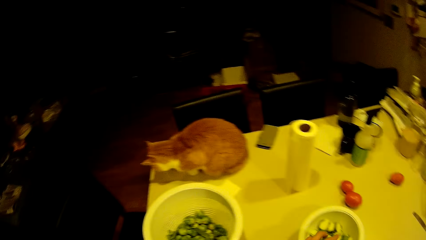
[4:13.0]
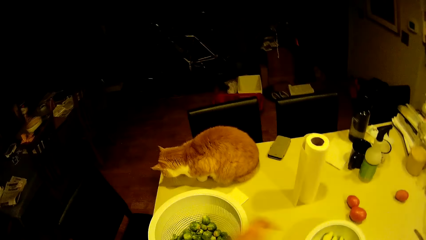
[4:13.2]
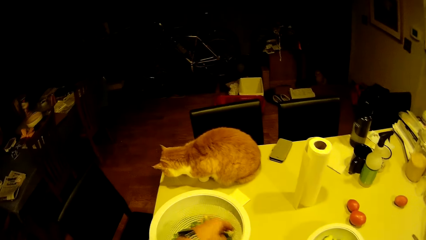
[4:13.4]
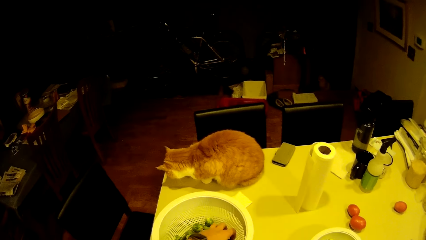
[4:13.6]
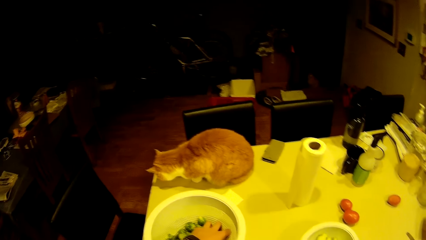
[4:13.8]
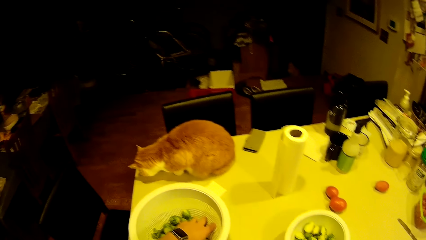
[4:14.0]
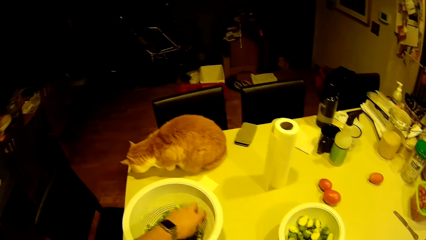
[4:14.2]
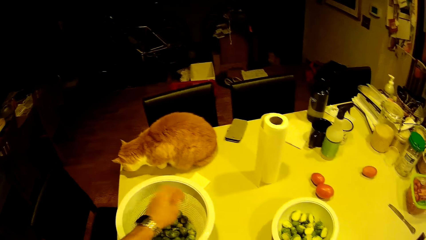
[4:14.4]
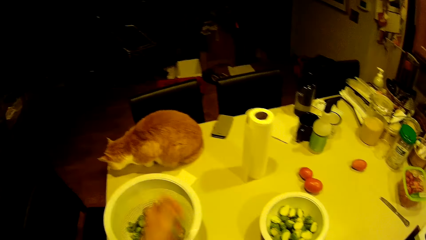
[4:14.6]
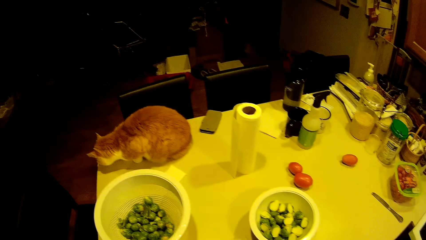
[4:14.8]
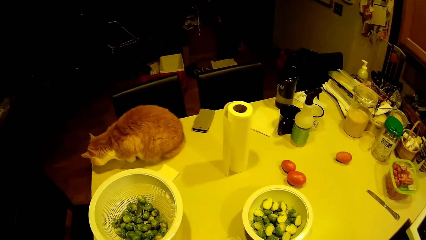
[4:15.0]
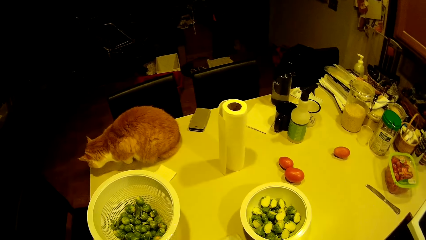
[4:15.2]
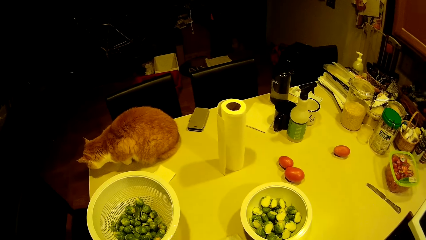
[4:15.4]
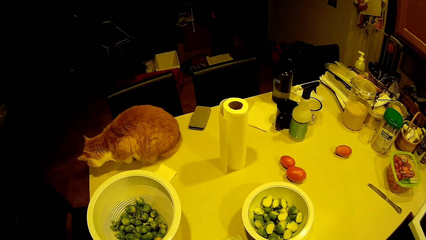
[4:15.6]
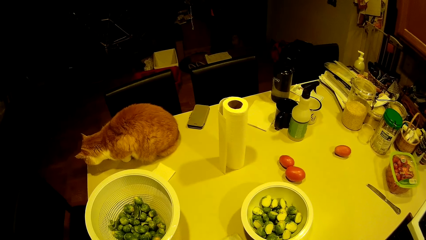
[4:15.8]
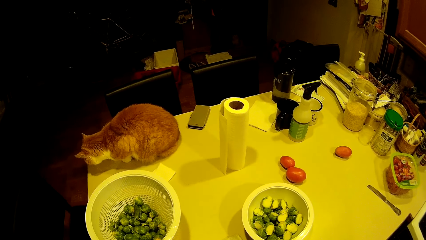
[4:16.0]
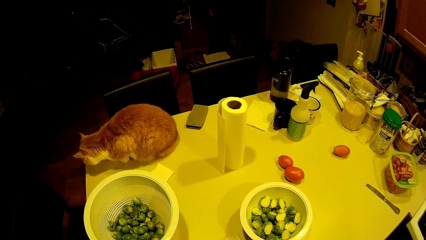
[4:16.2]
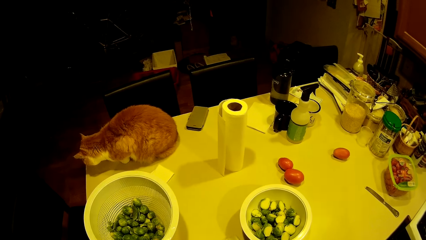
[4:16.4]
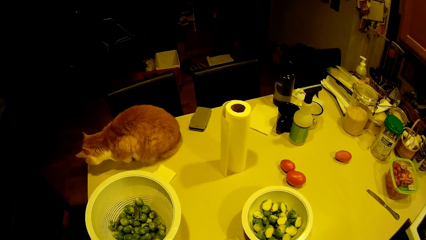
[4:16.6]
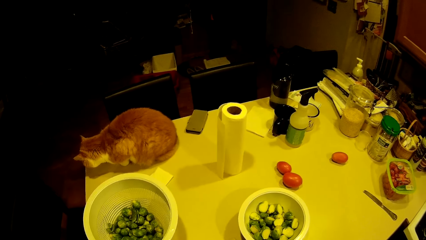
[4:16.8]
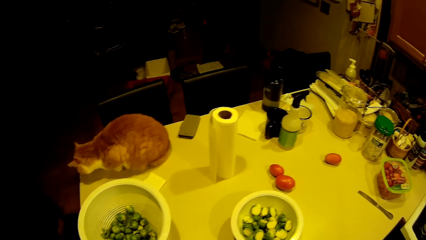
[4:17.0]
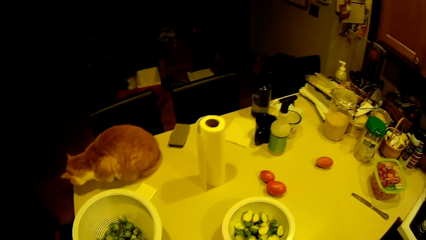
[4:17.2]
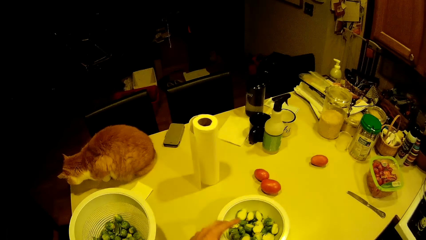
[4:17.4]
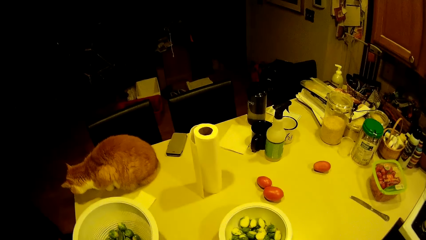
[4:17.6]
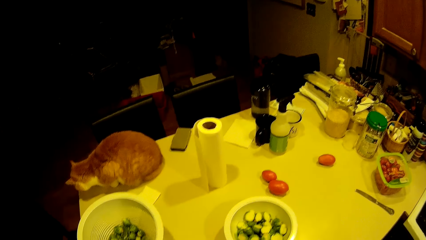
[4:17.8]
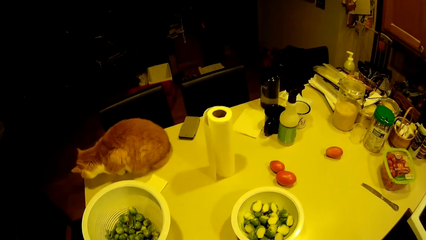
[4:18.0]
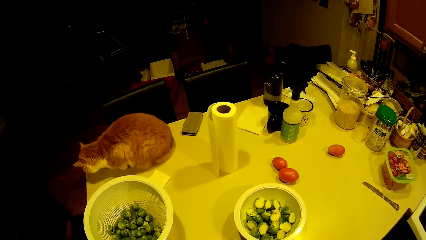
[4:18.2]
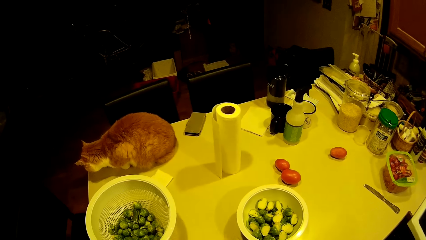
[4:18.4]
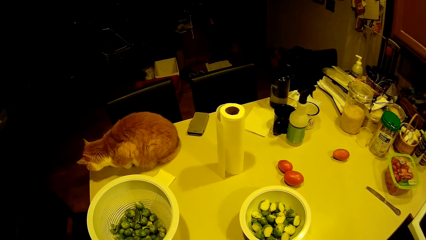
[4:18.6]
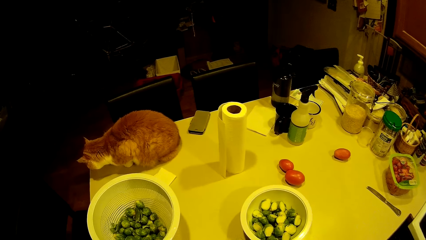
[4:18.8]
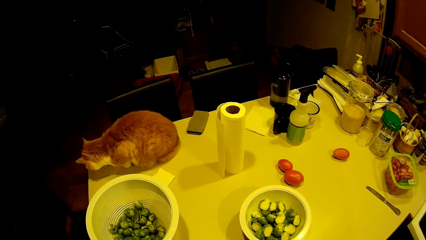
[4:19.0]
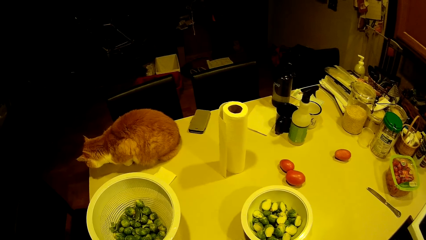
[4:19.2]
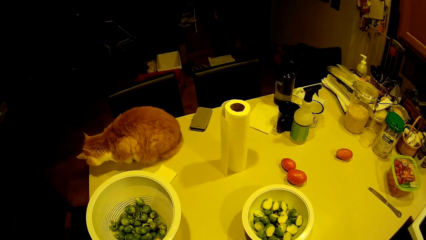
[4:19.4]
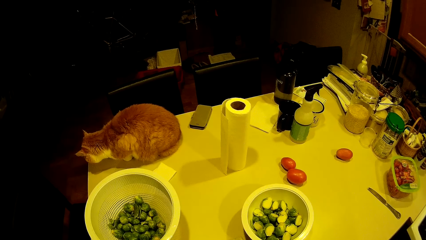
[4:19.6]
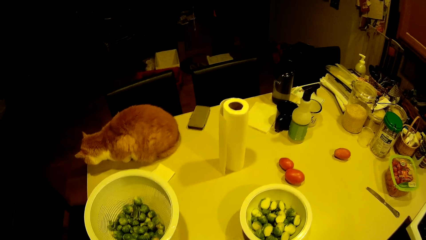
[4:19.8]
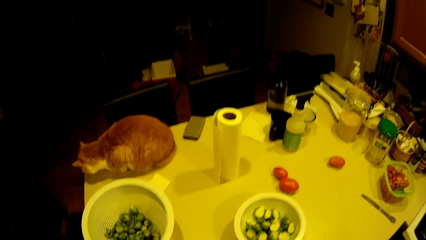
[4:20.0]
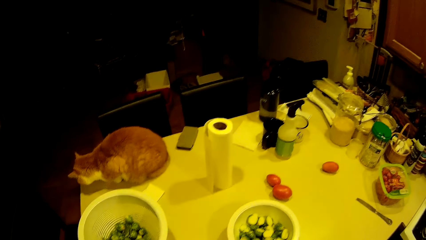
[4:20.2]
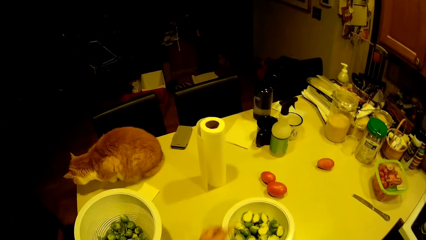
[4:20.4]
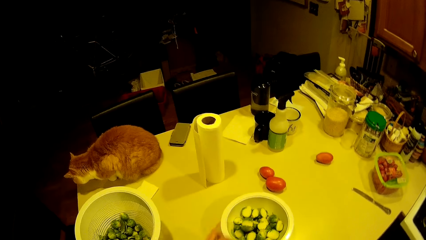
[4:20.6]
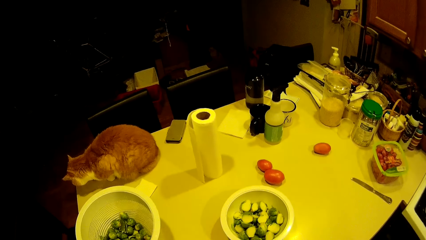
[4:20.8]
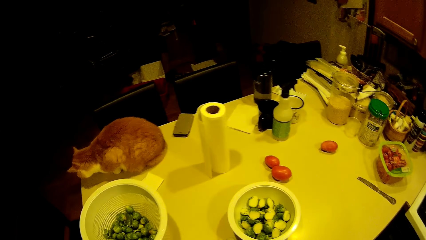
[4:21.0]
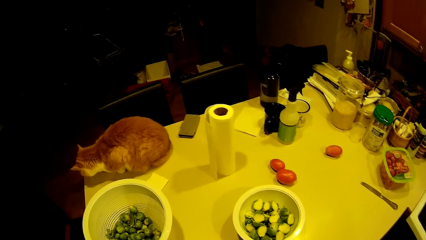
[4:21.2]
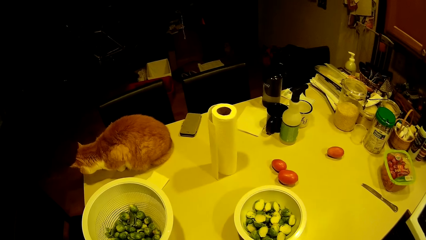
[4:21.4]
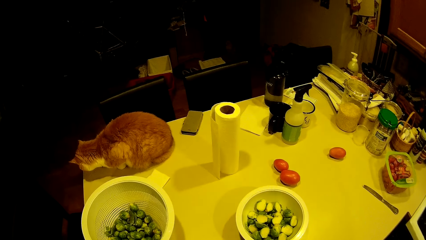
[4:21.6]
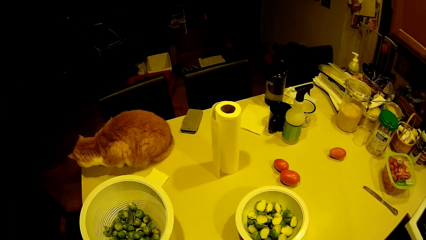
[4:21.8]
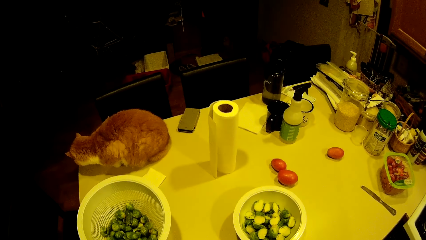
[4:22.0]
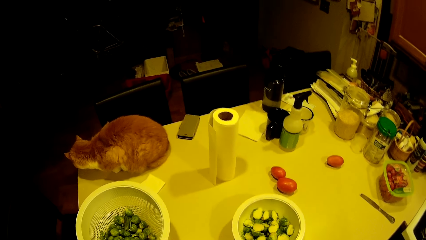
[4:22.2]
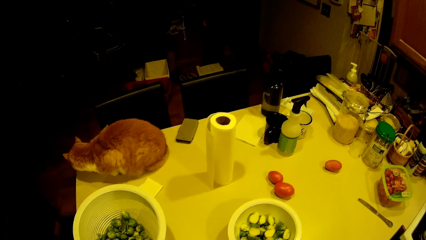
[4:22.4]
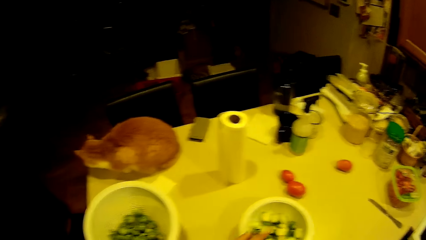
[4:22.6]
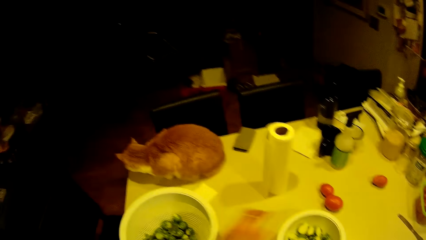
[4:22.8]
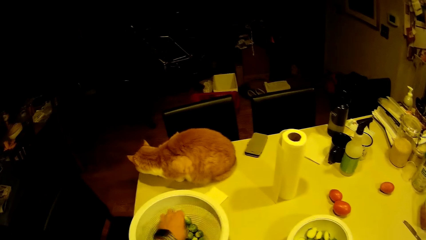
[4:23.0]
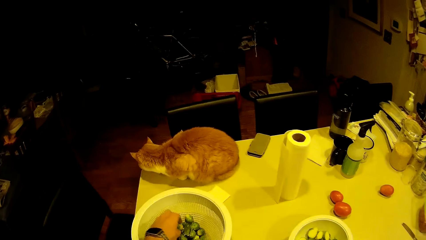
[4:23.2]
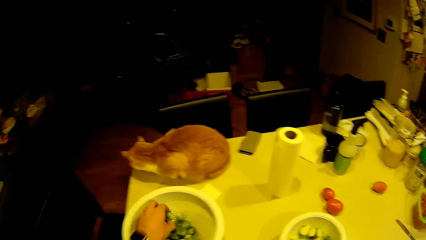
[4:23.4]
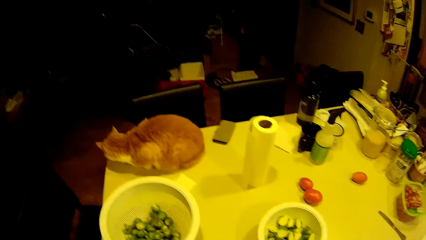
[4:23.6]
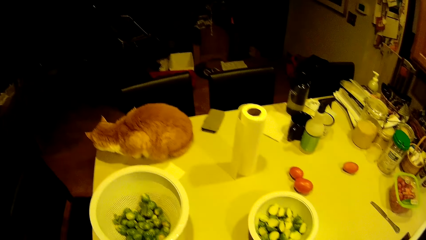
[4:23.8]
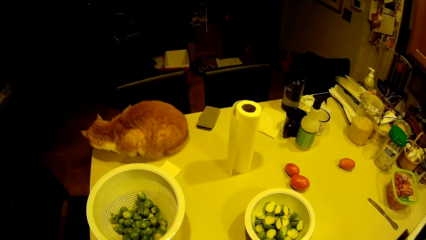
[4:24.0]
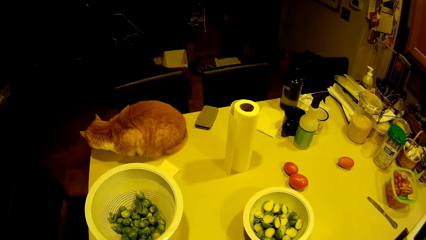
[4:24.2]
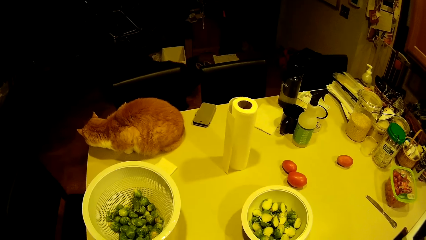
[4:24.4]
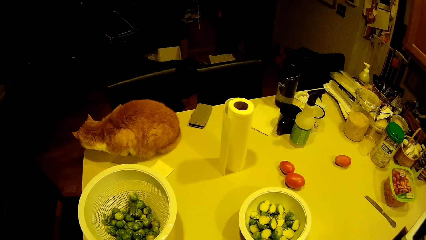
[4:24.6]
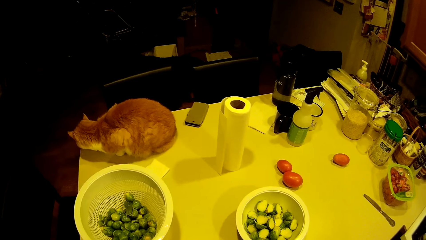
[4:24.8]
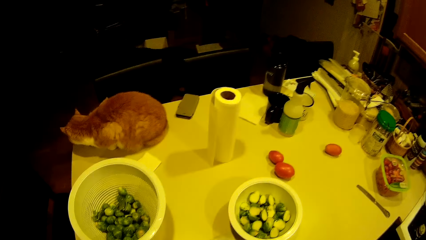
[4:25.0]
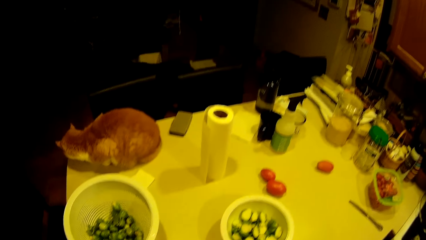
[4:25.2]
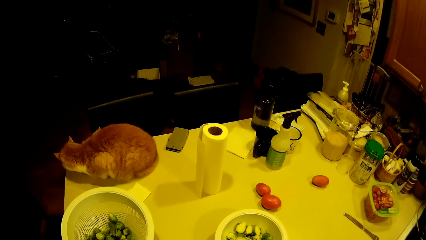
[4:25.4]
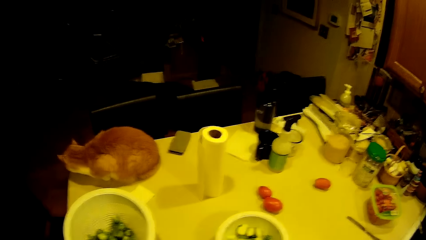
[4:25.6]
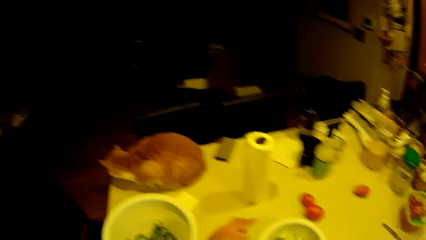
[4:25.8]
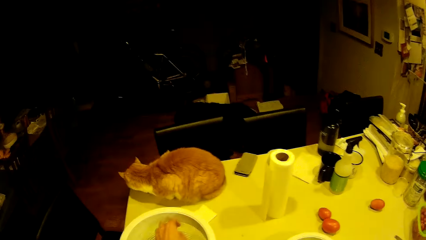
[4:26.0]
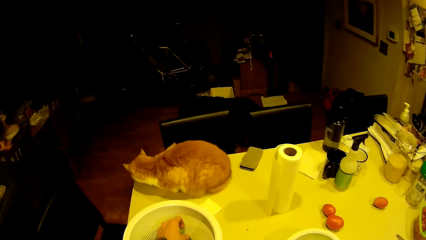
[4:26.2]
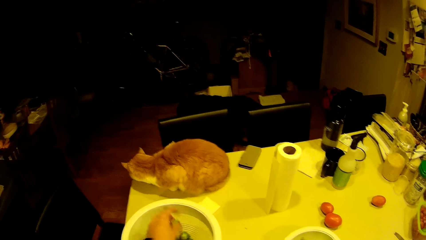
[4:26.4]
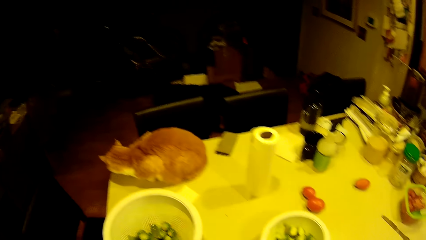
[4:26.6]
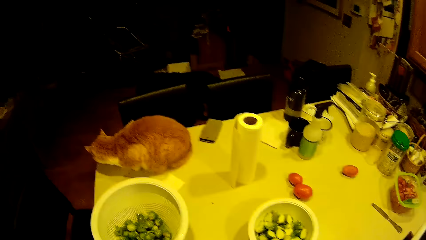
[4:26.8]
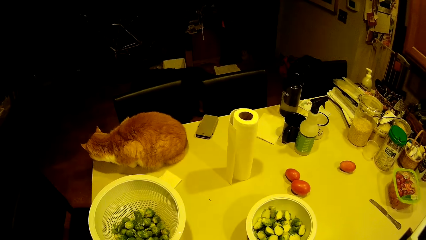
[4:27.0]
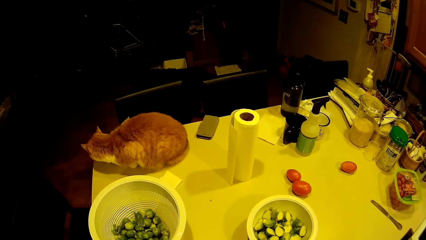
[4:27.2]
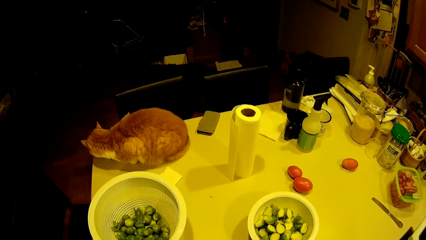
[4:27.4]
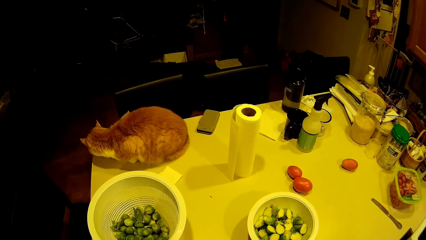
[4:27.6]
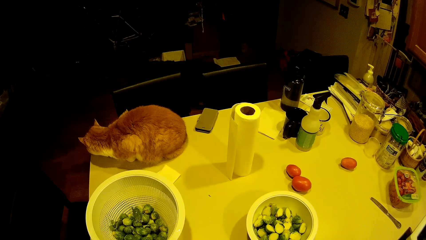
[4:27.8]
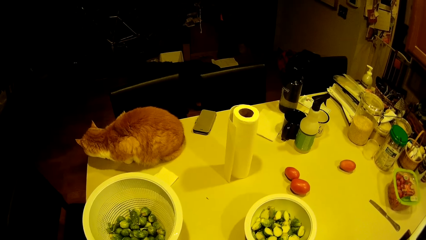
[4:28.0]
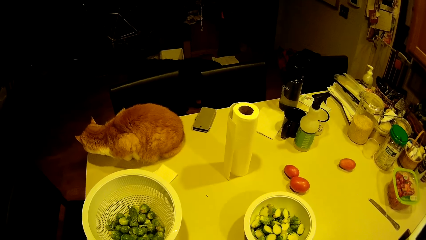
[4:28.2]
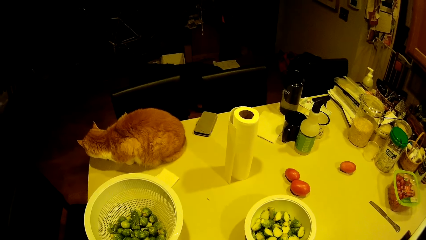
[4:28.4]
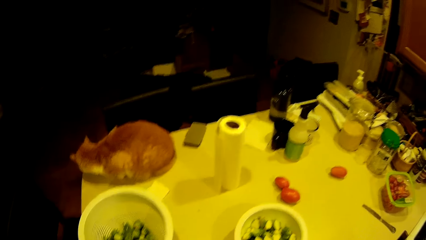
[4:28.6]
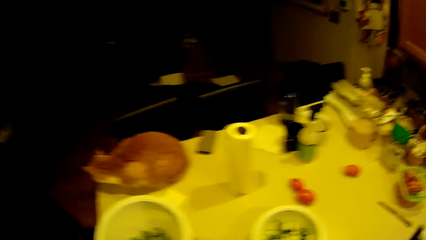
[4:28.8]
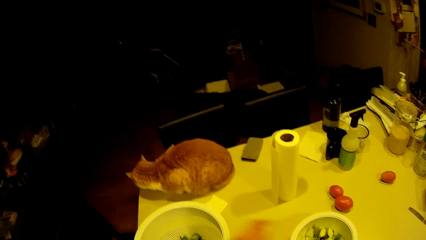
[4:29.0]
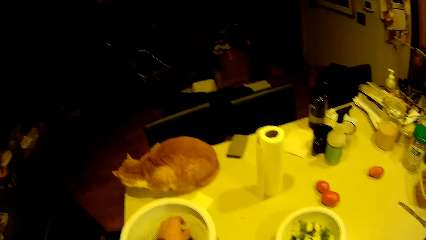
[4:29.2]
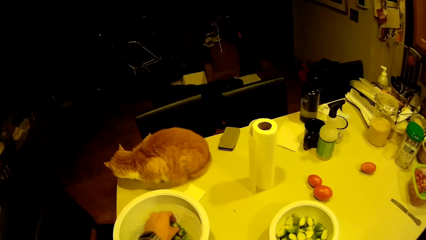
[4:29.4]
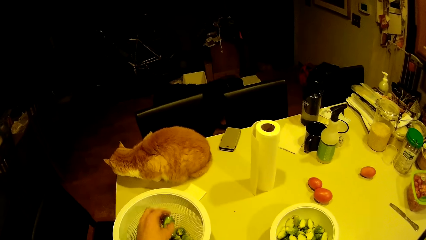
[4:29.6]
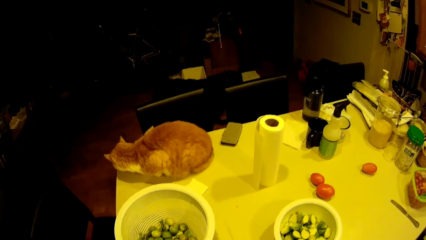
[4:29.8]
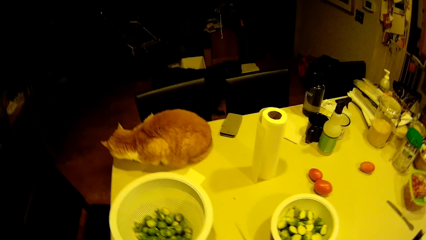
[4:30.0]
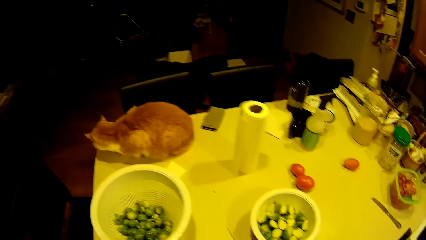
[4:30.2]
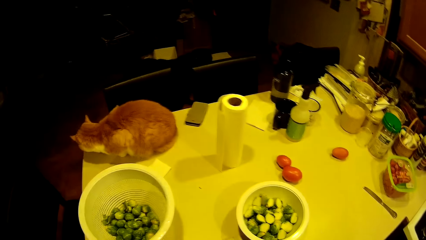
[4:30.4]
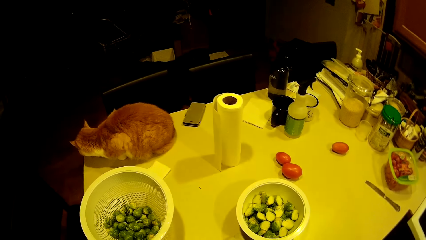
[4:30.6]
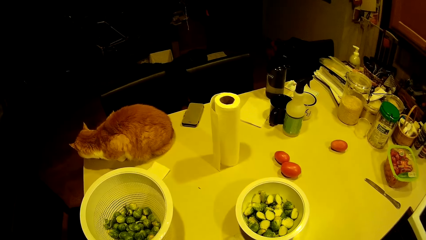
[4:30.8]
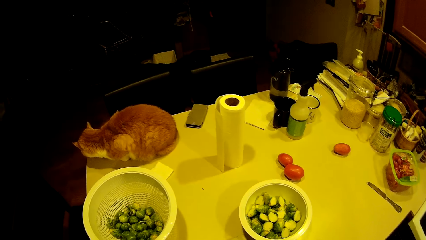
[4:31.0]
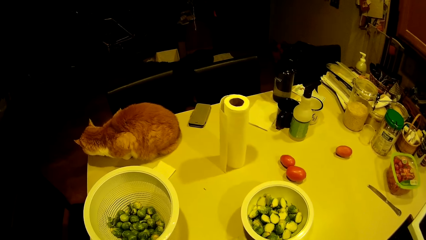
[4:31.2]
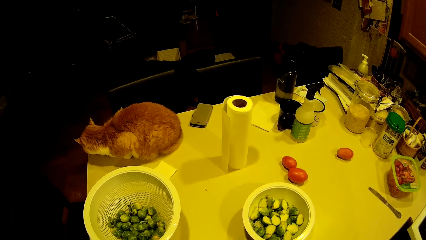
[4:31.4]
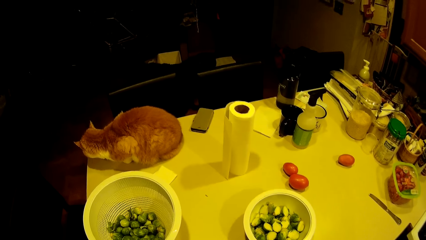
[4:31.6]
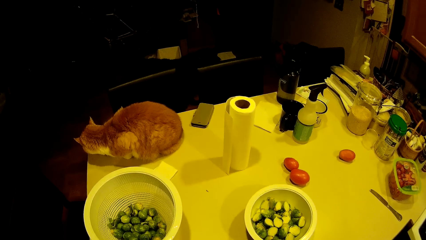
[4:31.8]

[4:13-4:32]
The camera wearer takes green pea from the filter. They look around. They drop something on the bowl. They look around. They drop something on the bowl. They look around. They take green pea from the filter. They look around. They take green pea from the filter. They look around. They take green pea from the filter. They look around.
